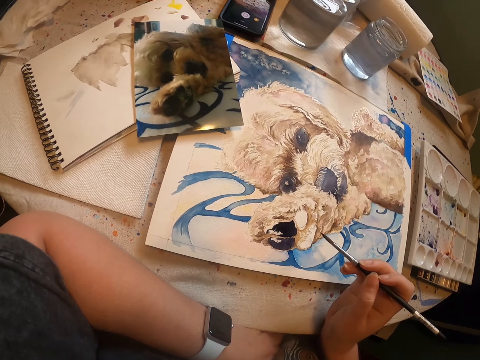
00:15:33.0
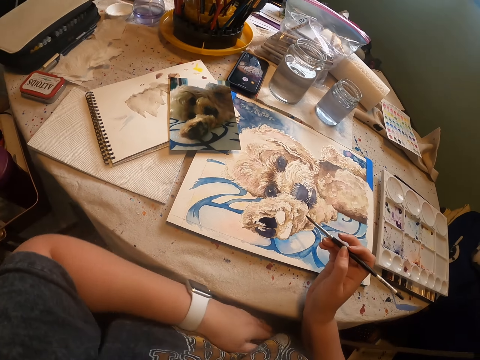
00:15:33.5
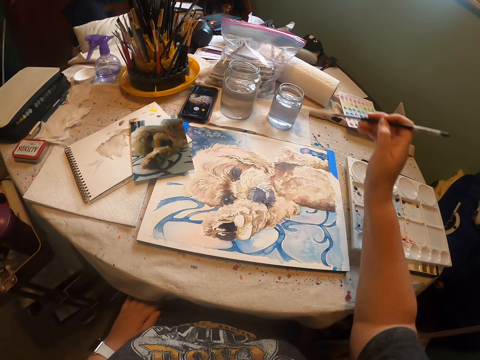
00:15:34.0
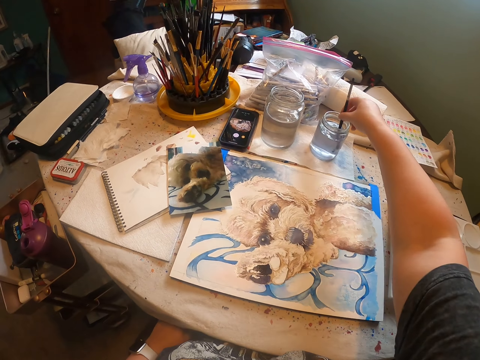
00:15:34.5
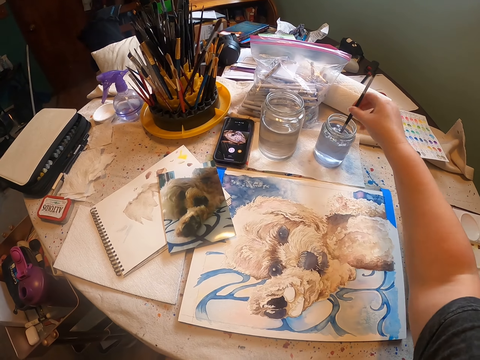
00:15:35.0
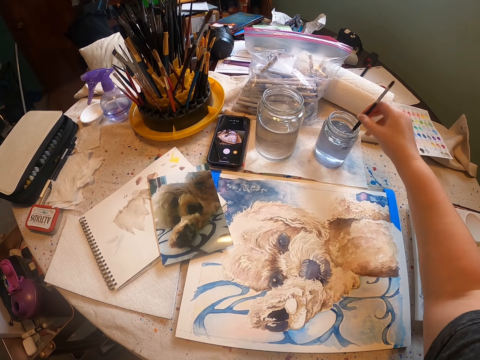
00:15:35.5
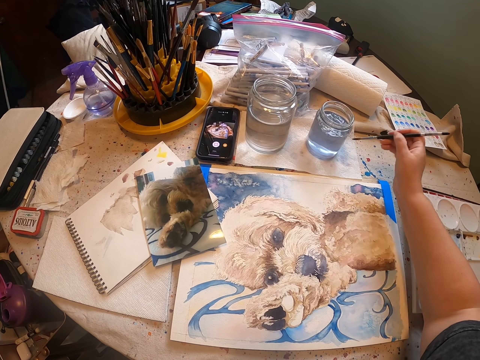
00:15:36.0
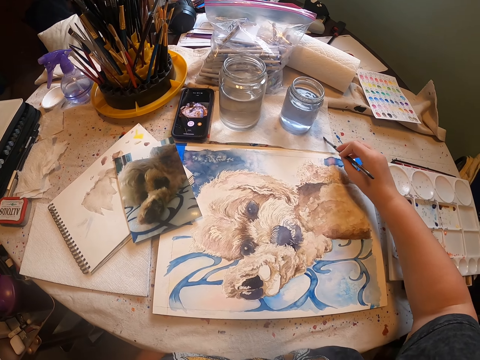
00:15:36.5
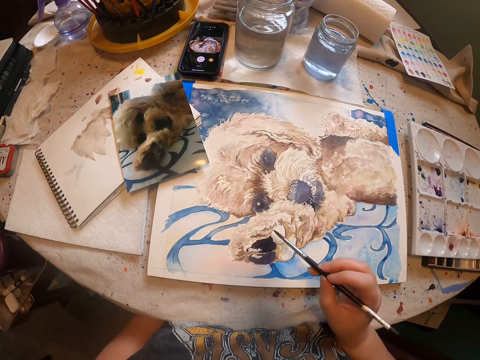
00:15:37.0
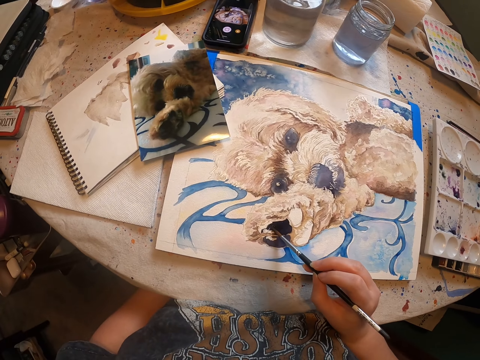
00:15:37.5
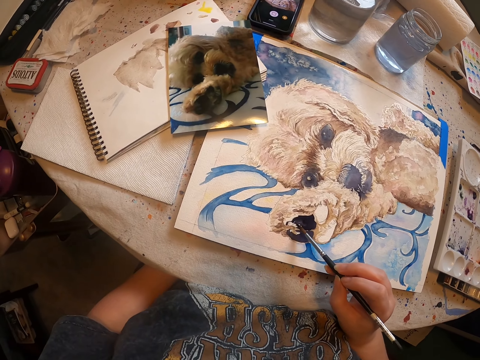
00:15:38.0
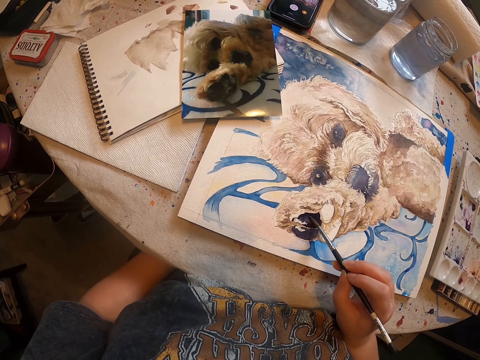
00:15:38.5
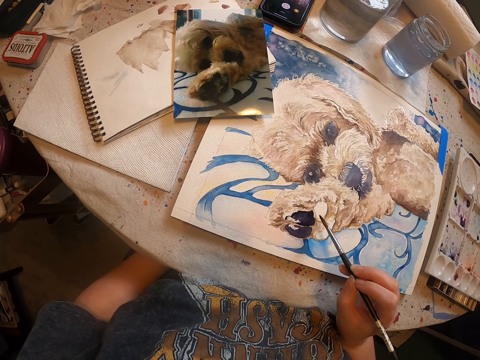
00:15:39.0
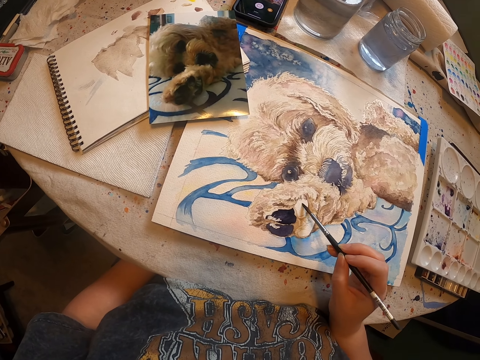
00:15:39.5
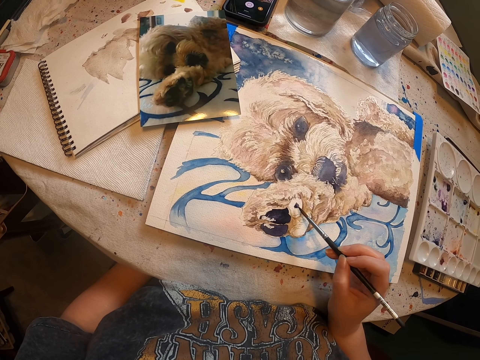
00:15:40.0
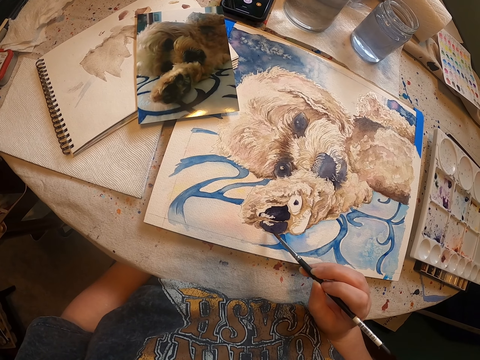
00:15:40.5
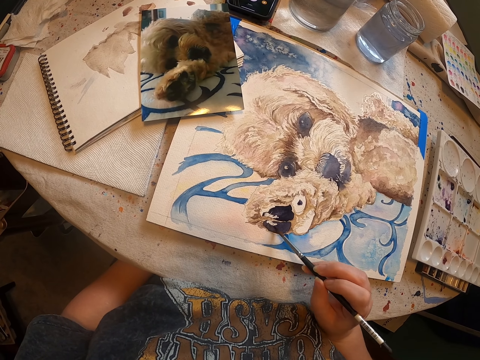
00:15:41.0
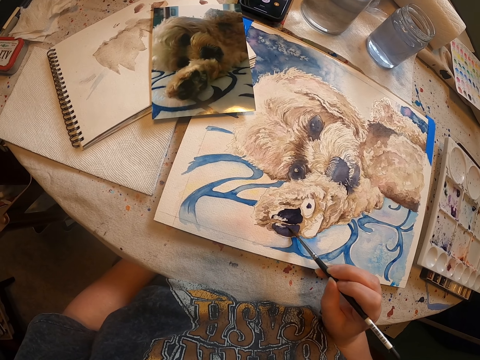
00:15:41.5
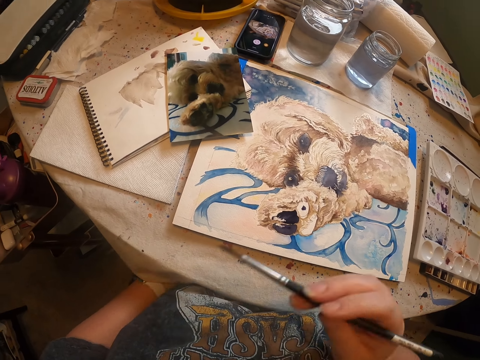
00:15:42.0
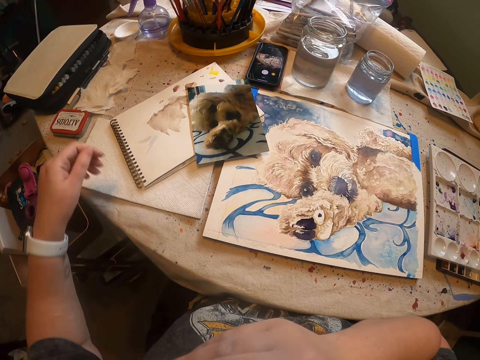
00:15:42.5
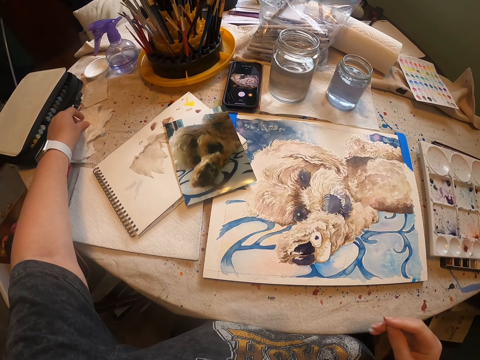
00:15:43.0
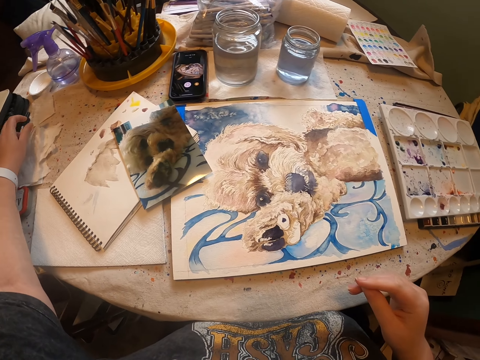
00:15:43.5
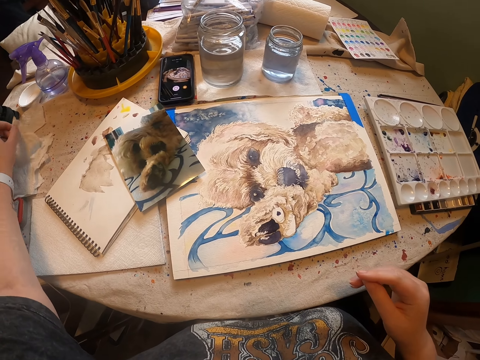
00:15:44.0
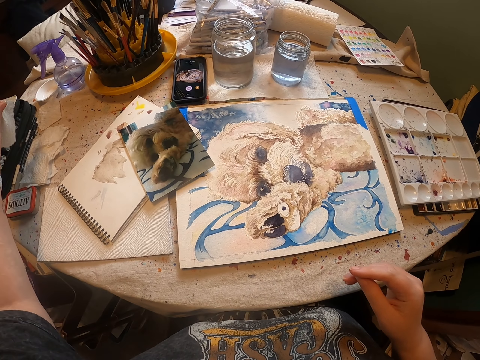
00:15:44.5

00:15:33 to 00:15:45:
The camera wearer moves the left hand from the table. They dip the painting brush or drawing brush in liquid with the right hand. They wipe the drawing brush on a paper. They paint a drawing on a piece of paper with the right hand. They put the drawing brush in the mouth. They pick a piece of tissue paper from the table with the left hand.

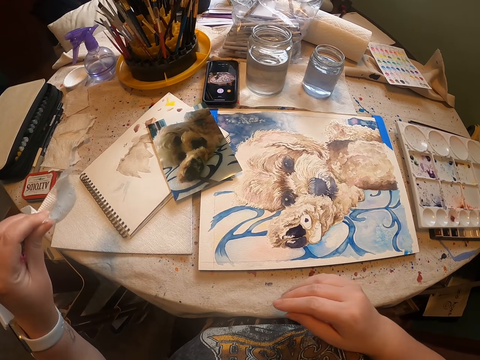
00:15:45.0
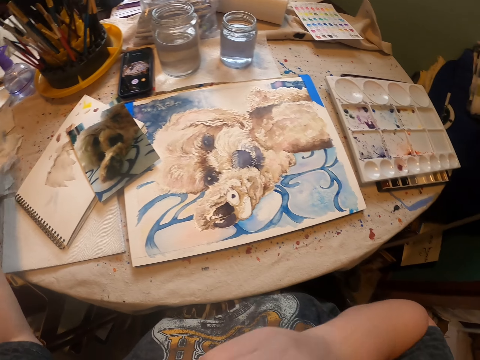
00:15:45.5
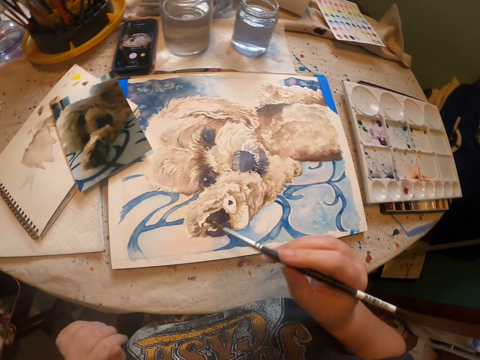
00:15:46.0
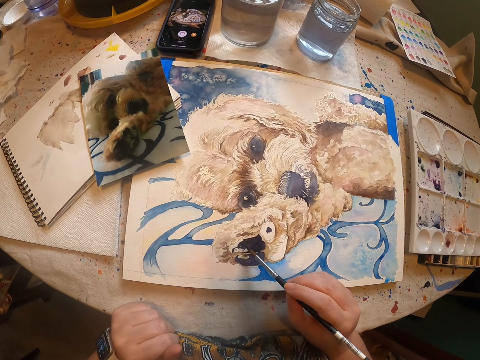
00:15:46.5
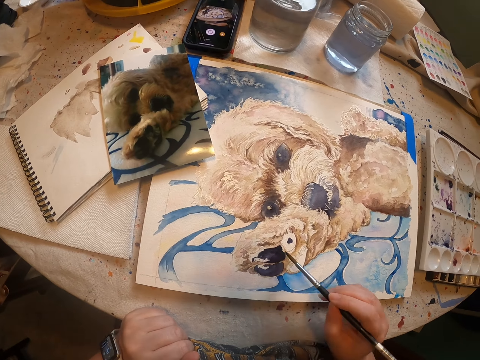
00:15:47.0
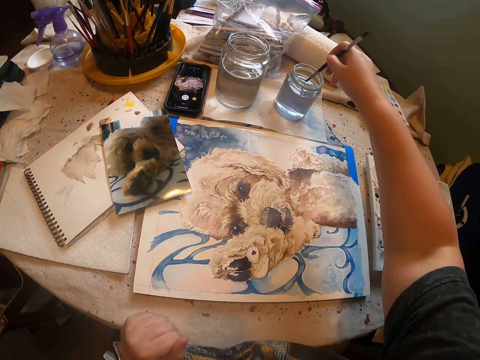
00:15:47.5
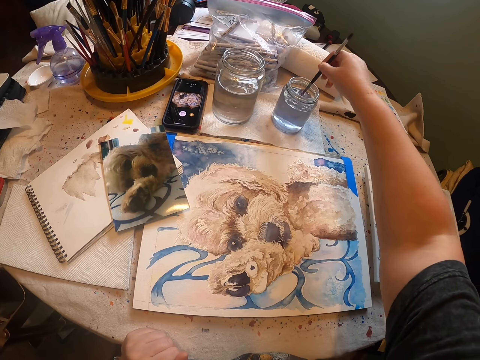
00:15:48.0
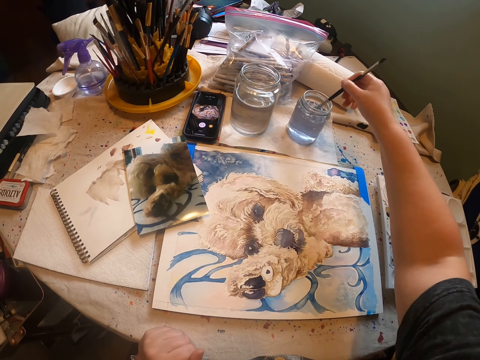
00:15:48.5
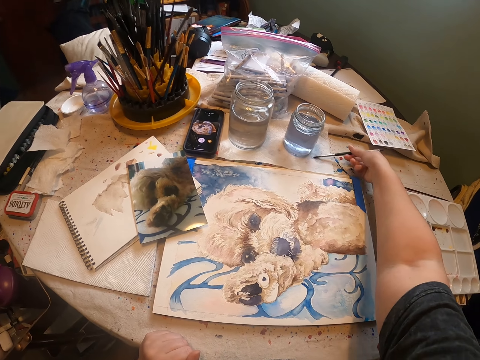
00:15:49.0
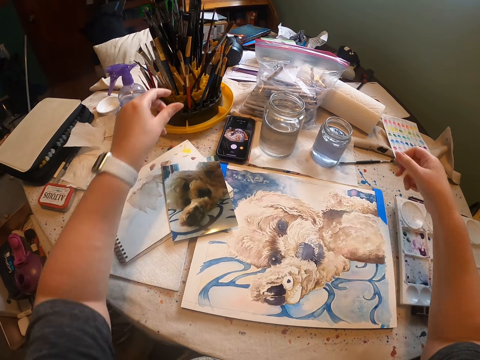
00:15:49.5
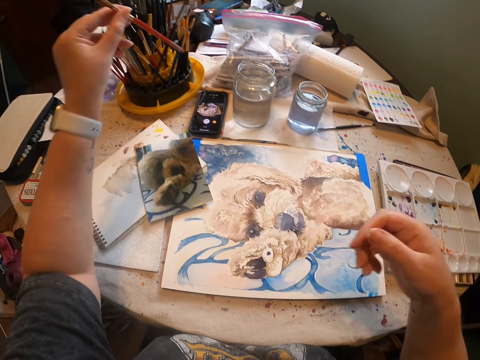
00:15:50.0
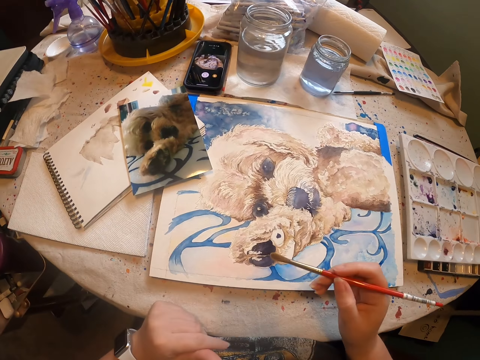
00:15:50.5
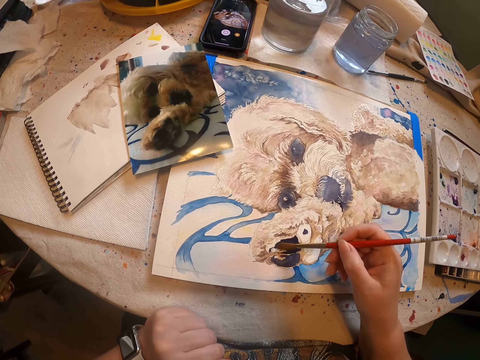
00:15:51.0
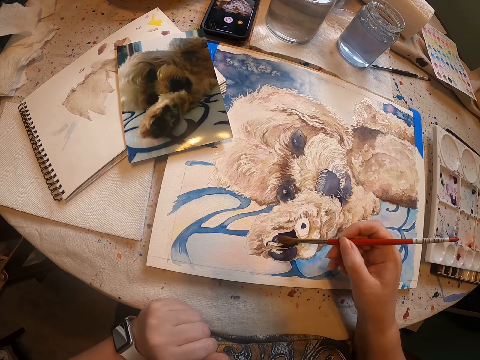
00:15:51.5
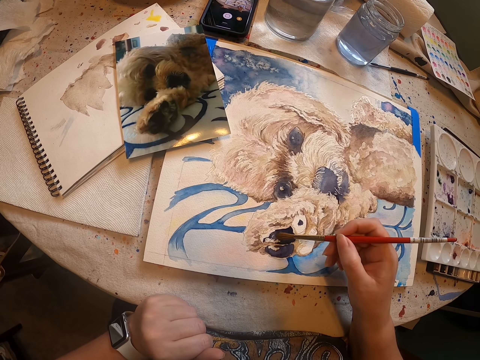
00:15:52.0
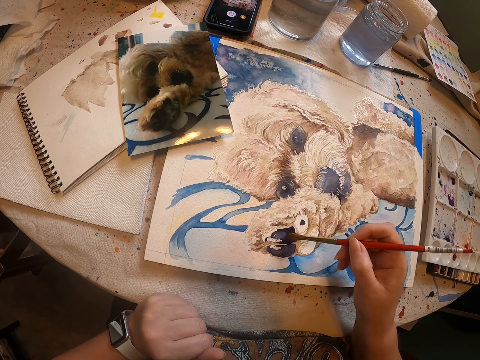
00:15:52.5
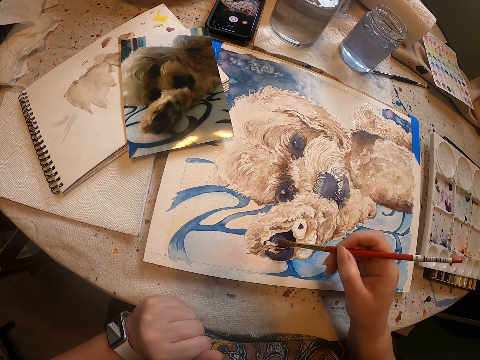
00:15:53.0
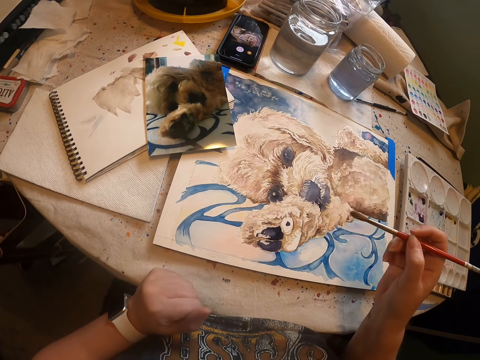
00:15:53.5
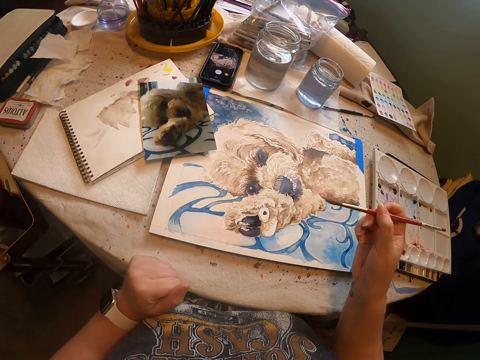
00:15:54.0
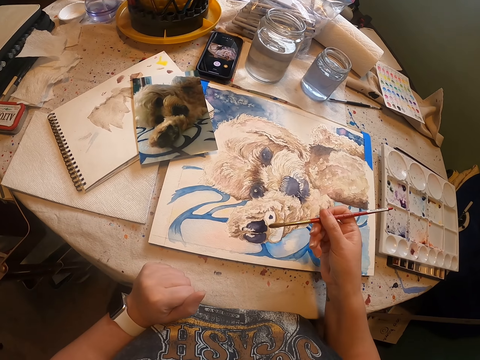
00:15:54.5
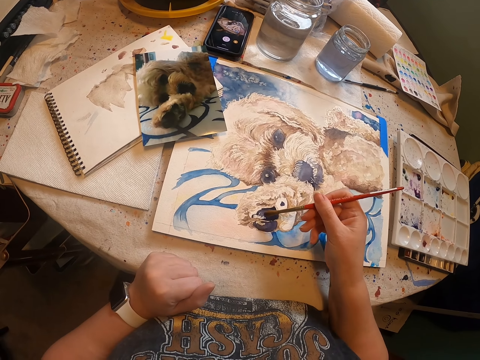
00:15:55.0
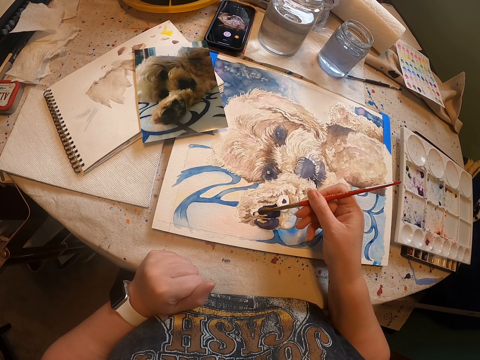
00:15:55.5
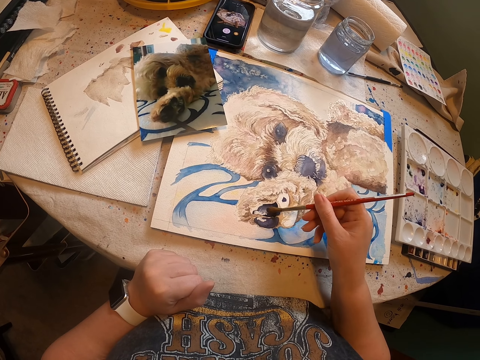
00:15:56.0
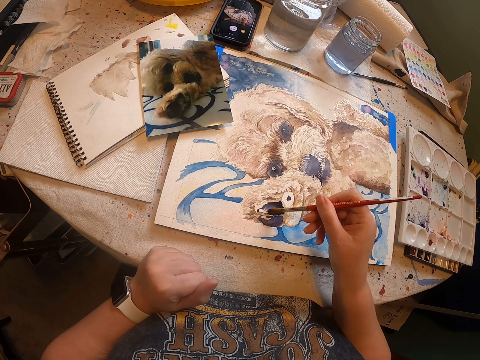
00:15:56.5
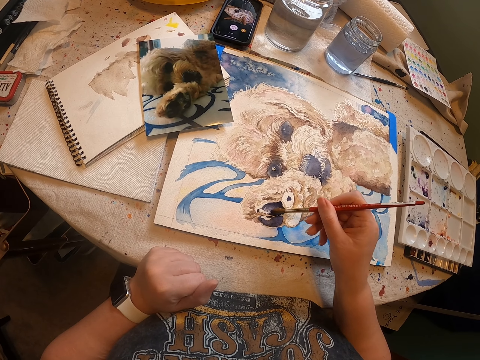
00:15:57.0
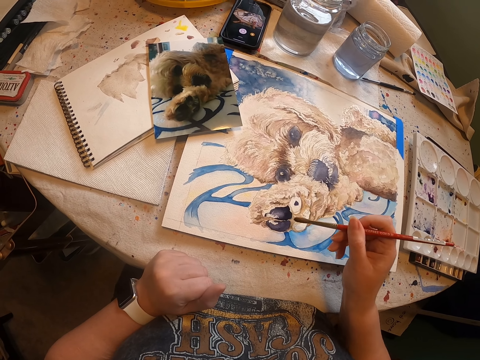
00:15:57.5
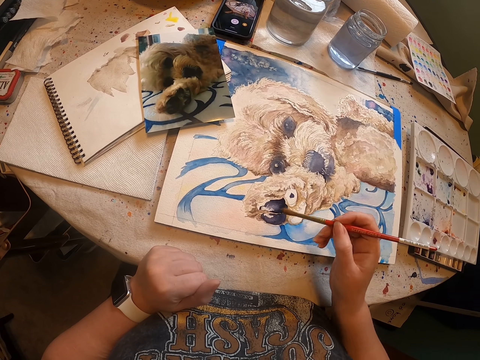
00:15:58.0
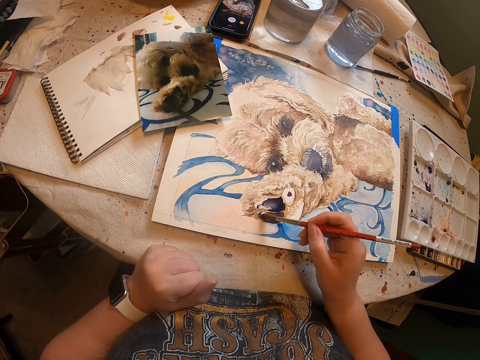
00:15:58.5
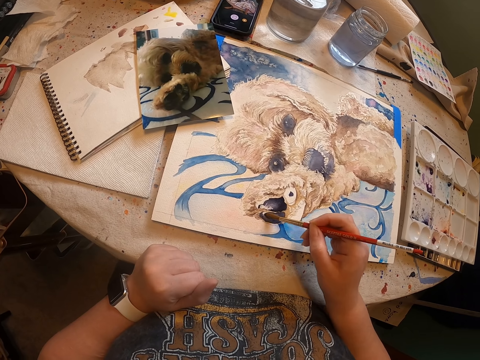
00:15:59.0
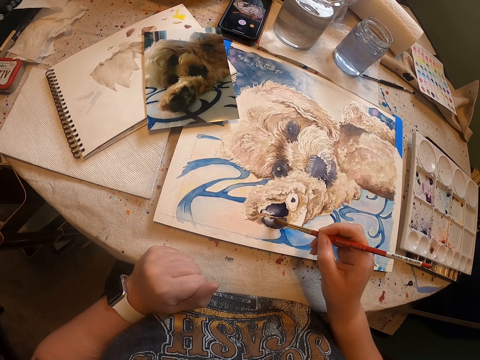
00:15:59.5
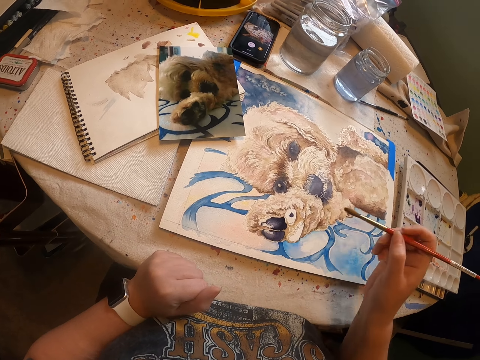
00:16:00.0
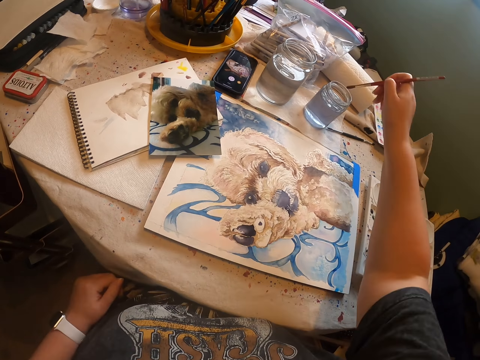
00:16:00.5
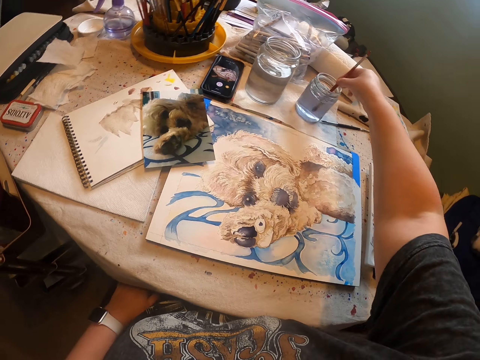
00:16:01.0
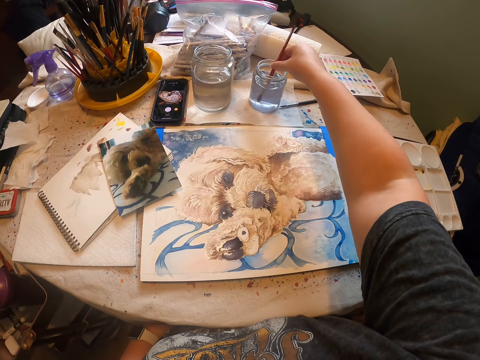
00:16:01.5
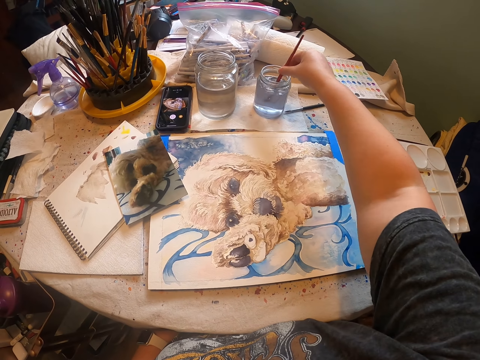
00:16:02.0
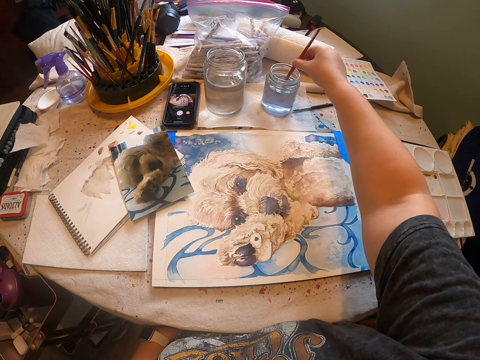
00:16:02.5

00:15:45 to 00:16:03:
The camera wearer places the tissue paper on the table with the left hand. They pick the drawing brush or painting brush from the mouth. They paint a drawing on a piece of paper with the right hand. They dip the painting brush in liquid with the right hand. They place the painting brush on the table with the right hand. They pick a painting brush from the drawing brush holder with the left hand and transfer the painting brush from the left hand to the right hand. They paint the drawing on the piece of paper with the right hand. They dip the painting brush in the liquid with the right hand.
